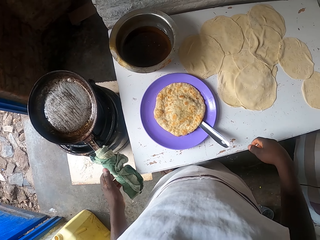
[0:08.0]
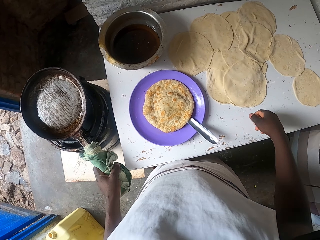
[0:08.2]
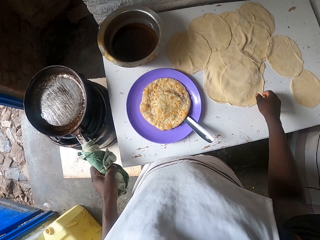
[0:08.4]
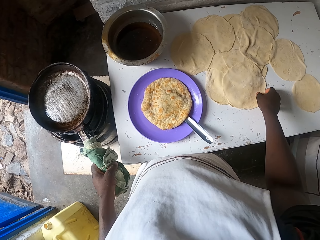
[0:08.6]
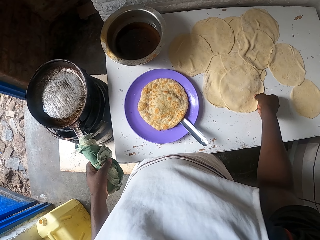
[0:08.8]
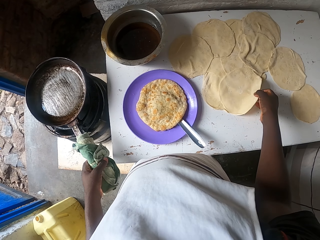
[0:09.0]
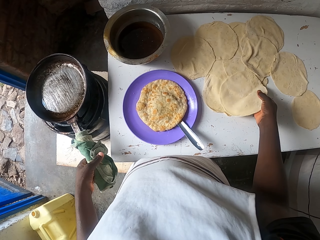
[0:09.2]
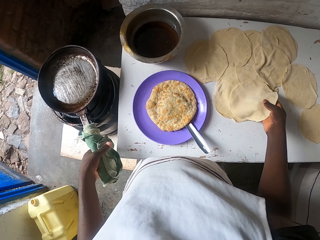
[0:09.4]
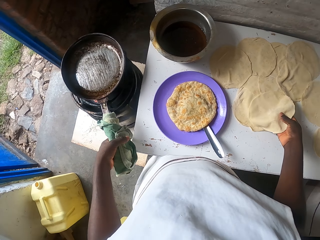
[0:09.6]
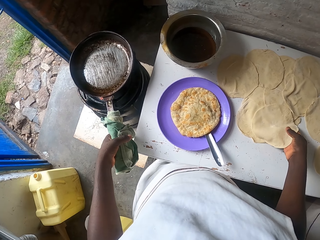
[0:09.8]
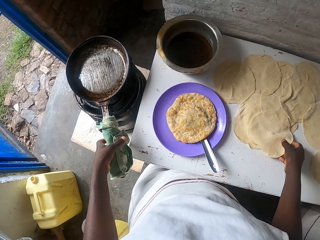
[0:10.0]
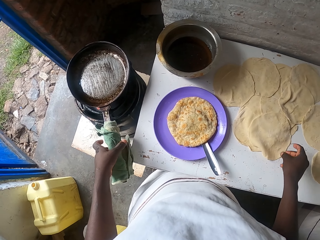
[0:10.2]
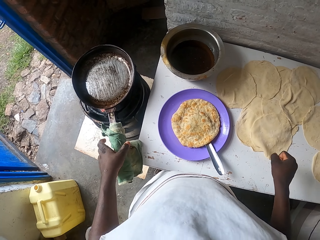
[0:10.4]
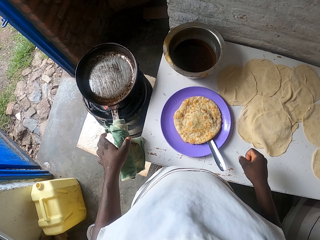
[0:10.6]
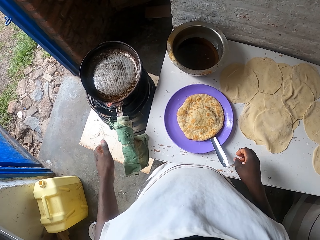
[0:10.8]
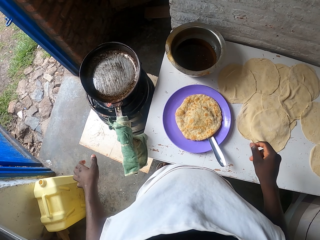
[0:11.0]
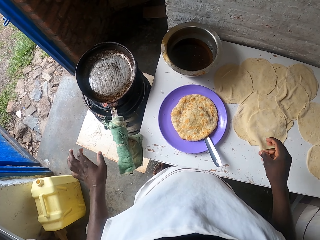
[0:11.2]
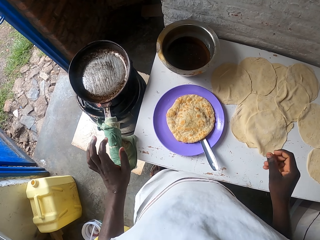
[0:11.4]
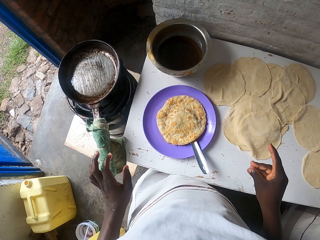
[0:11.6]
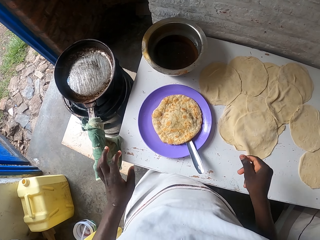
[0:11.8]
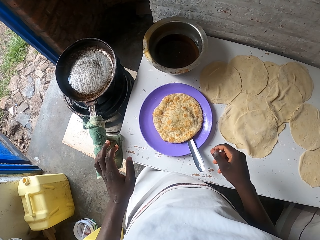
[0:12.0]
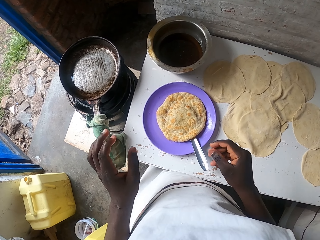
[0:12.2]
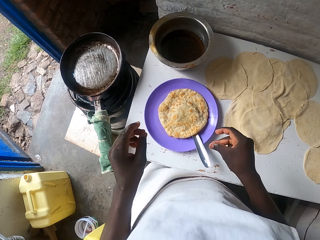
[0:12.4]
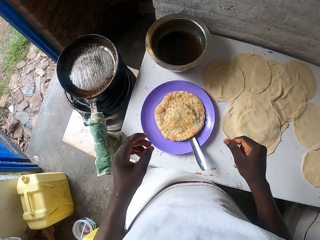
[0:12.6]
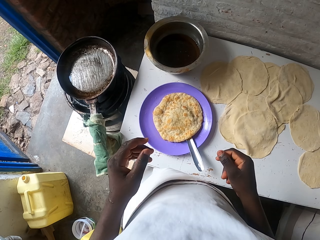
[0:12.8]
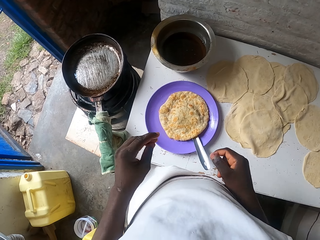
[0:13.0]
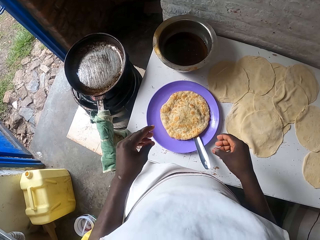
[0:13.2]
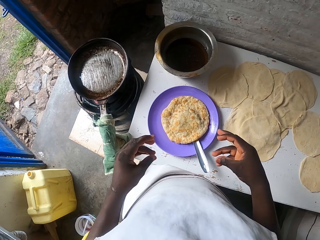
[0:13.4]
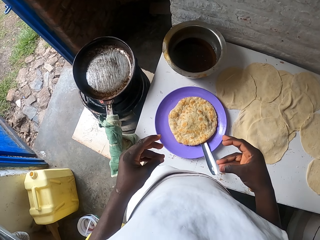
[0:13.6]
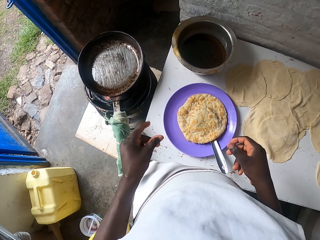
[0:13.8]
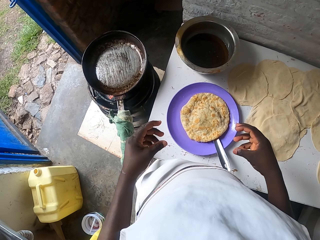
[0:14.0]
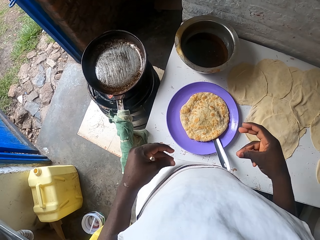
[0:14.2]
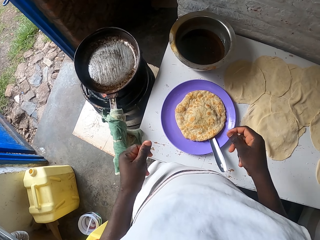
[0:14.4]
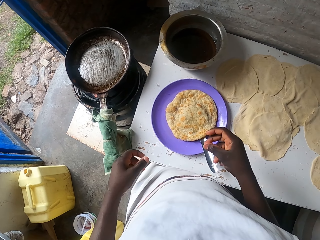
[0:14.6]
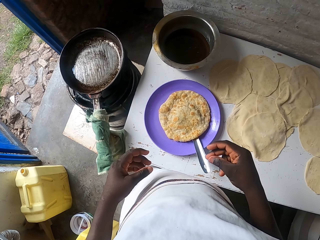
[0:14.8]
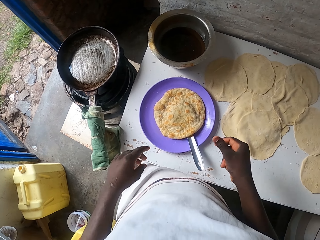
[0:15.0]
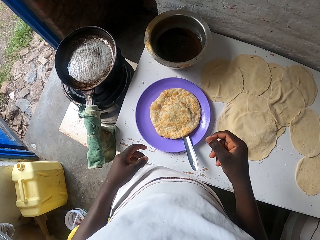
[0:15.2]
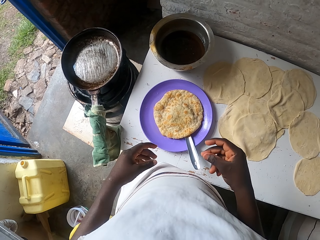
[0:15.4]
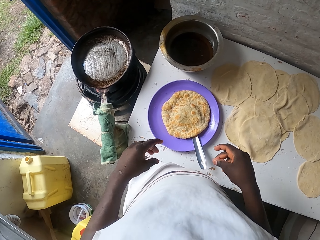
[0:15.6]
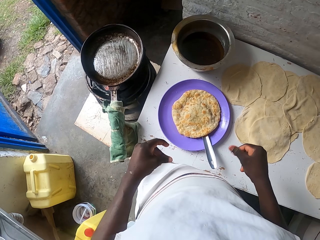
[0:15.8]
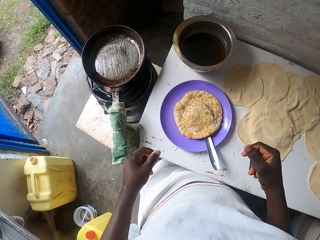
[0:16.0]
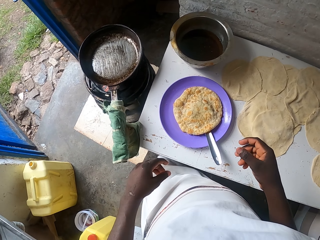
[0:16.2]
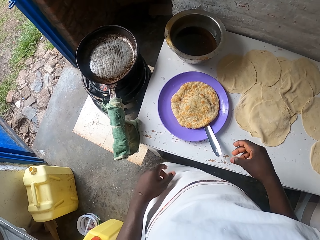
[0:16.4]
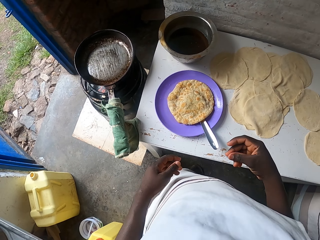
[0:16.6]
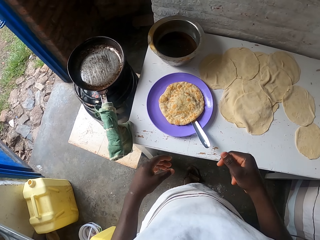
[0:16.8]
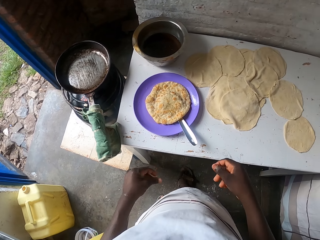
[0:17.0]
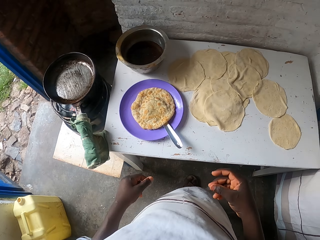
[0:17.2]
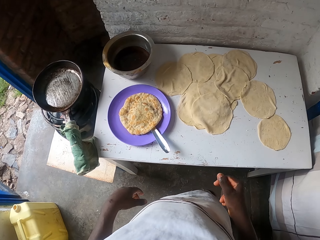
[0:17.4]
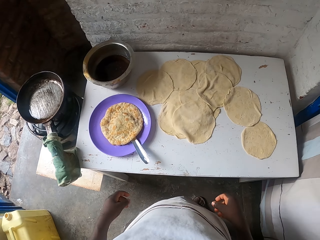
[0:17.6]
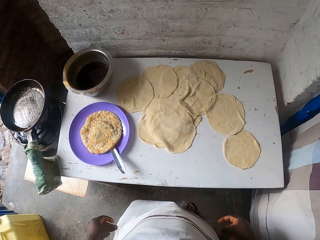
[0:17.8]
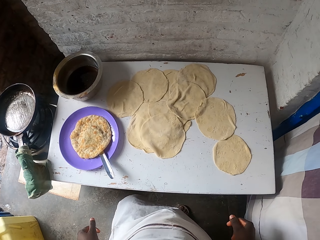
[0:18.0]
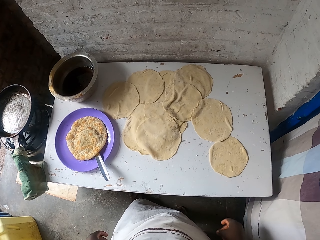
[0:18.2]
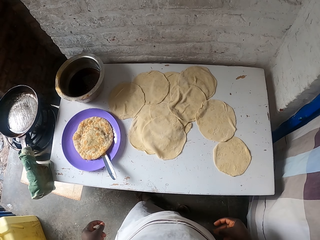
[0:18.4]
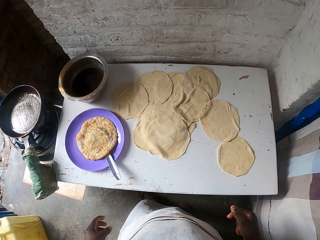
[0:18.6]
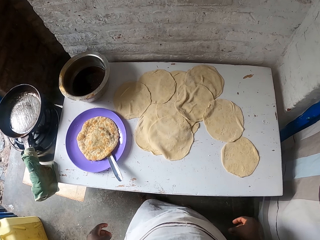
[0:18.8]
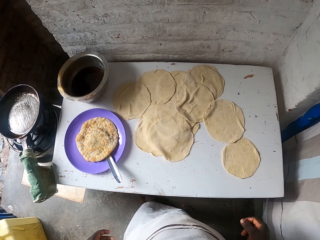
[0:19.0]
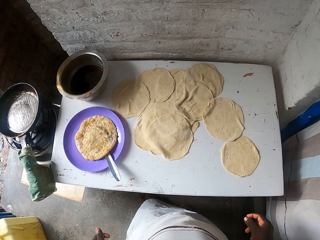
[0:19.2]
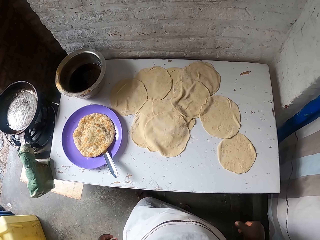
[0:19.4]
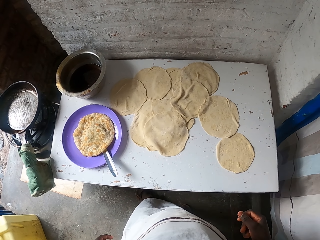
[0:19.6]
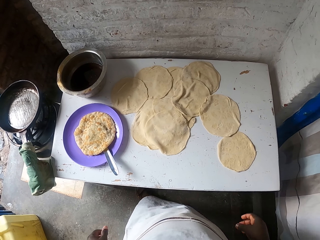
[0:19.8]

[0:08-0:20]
The camera wearer picks up the dough. They hold a chapati with the right hand. They drop the dough on the table. They shake the hands. They snap the fingers.

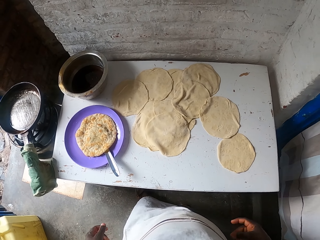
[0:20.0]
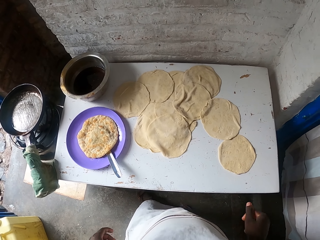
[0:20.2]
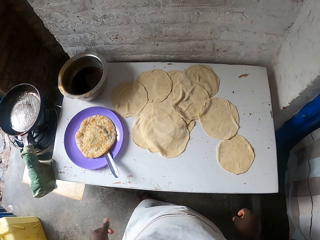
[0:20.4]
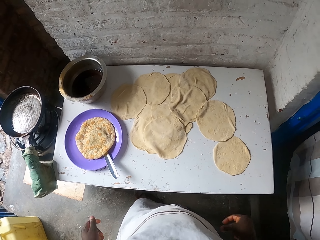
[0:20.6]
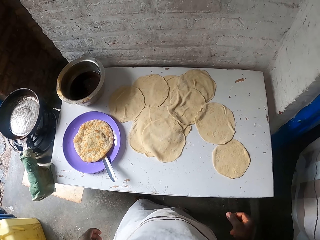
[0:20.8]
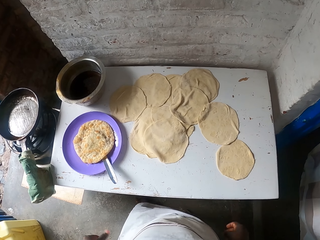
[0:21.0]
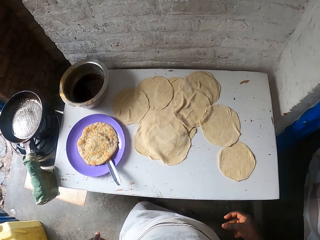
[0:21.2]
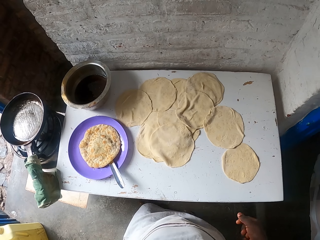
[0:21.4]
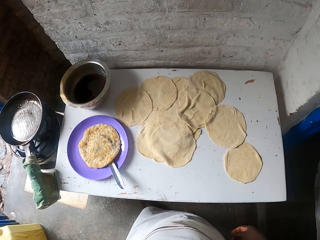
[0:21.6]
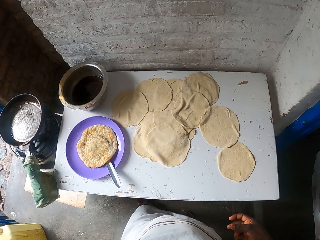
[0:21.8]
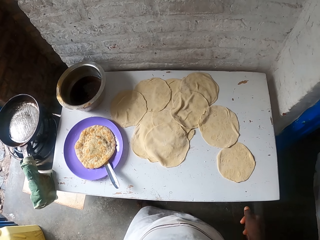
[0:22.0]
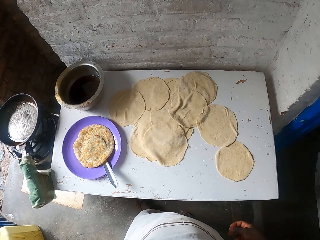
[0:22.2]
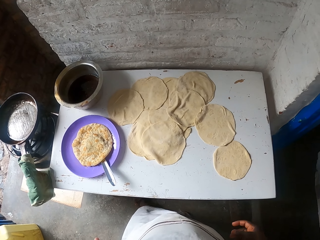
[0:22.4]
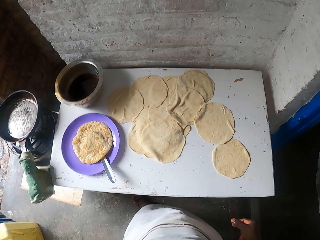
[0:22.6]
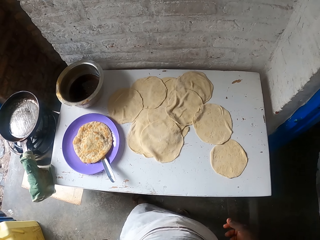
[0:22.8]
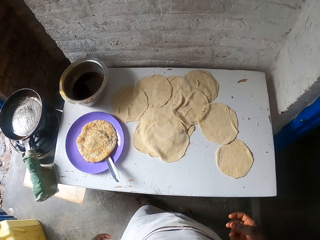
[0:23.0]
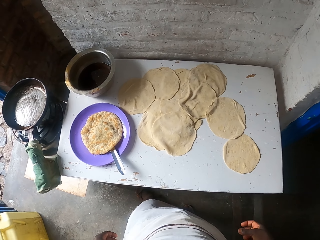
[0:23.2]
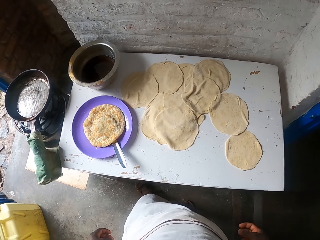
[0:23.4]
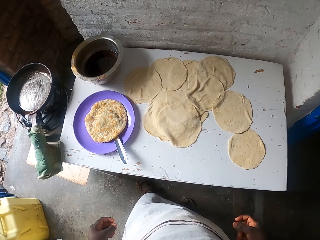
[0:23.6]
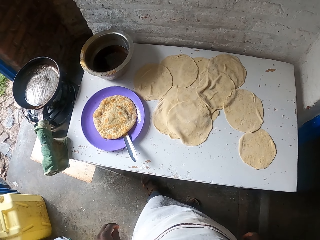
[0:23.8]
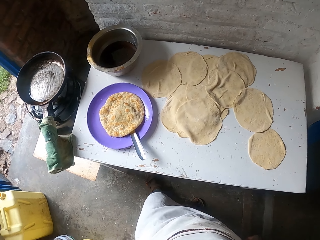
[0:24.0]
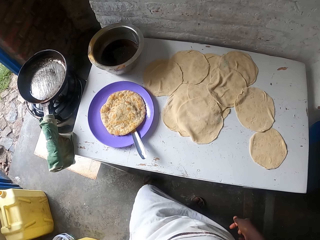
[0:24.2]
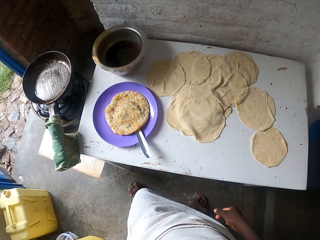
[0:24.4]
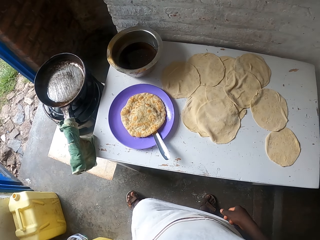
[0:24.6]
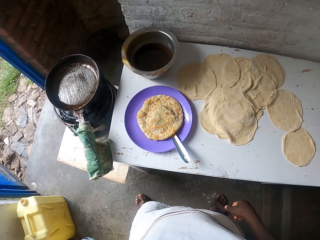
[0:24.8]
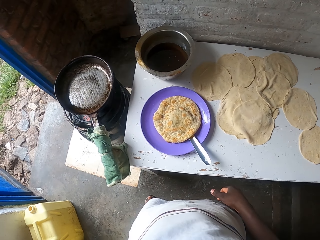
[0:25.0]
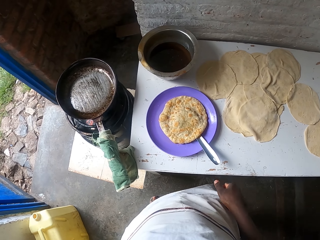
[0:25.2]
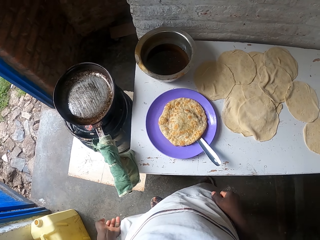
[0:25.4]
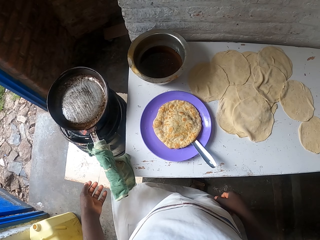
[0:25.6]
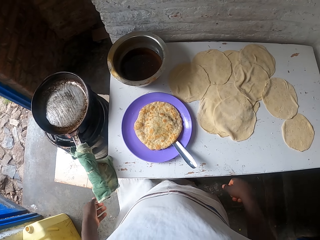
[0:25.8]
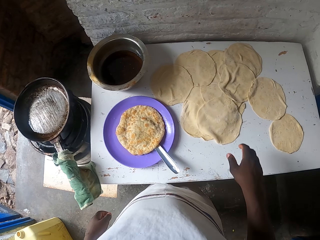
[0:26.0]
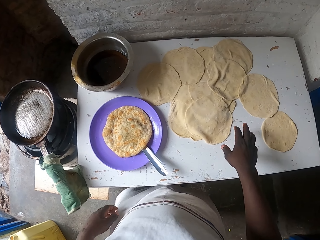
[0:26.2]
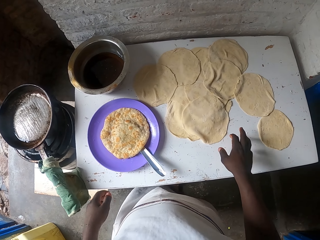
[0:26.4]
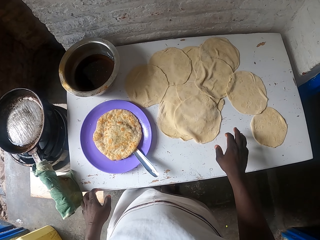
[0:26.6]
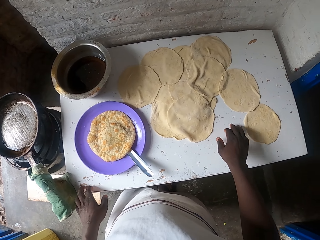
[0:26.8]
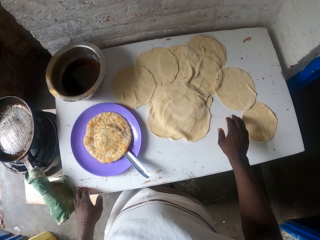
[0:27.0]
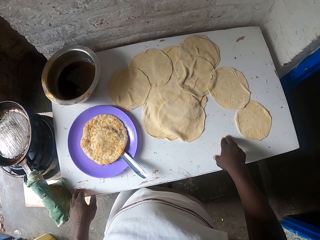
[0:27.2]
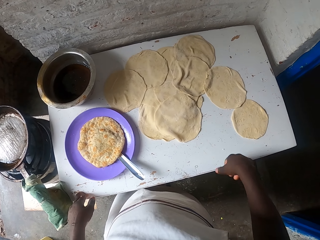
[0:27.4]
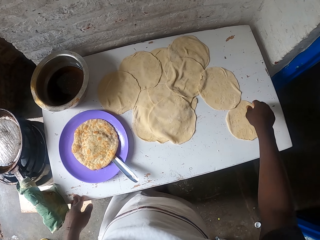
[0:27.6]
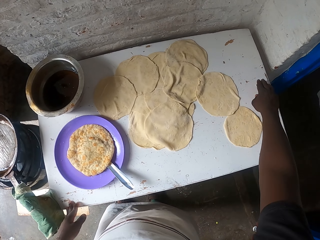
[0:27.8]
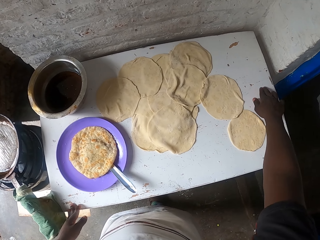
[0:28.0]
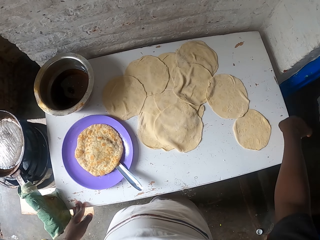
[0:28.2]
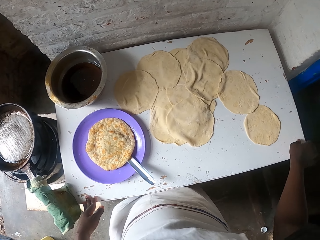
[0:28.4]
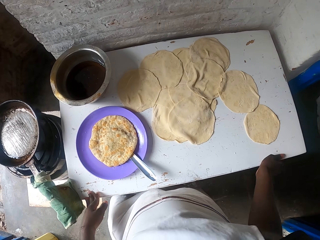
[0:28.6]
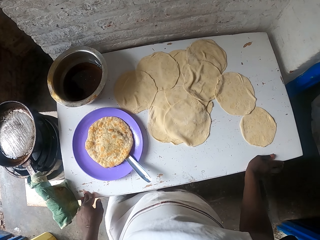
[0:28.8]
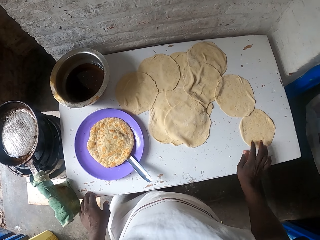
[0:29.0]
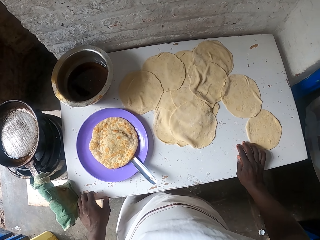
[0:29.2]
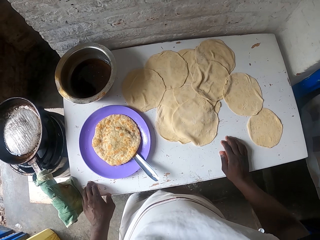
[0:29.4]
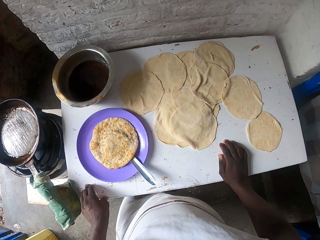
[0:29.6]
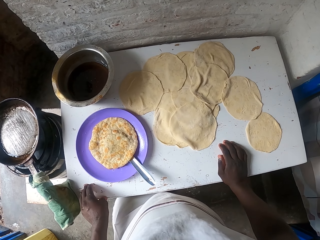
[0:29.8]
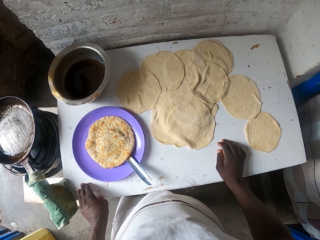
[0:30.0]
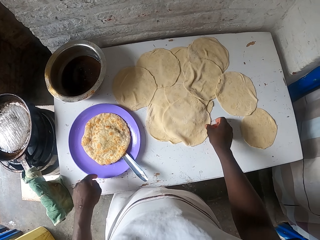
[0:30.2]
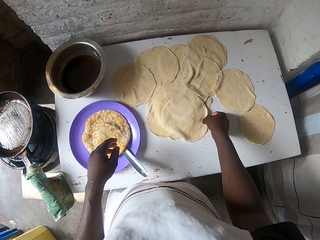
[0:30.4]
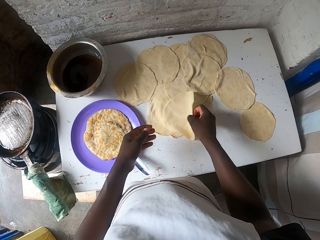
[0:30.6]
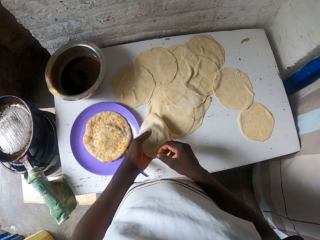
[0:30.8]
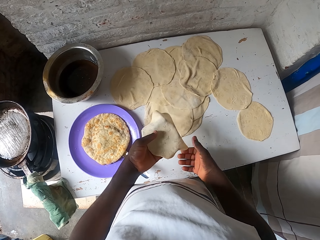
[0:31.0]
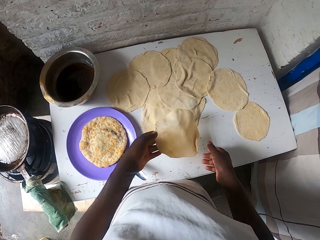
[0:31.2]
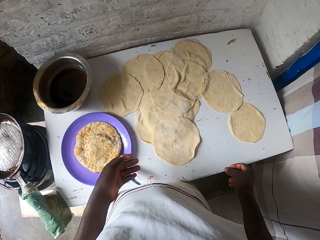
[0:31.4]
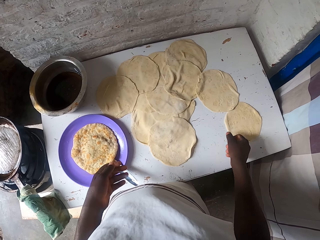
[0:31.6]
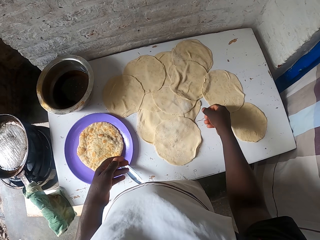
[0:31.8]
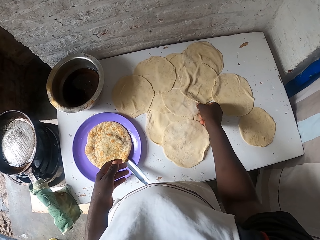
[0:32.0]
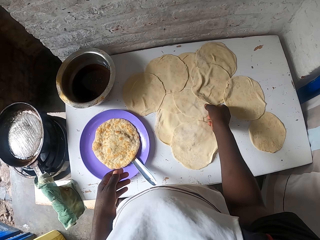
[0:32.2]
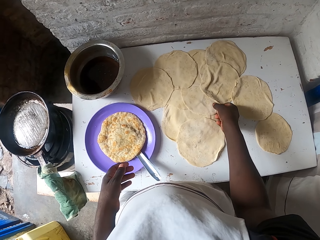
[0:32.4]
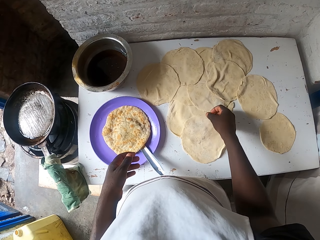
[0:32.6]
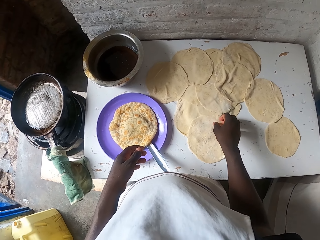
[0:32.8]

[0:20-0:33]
The camera wearer moves around. They tap on the table. They dust the table using the right hand. They pick up the rolled dough. They drop the rolled dough on the table.
